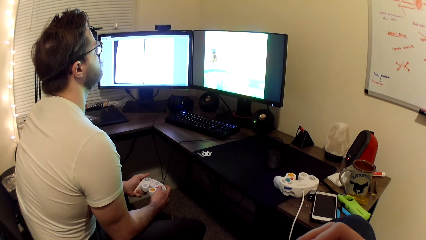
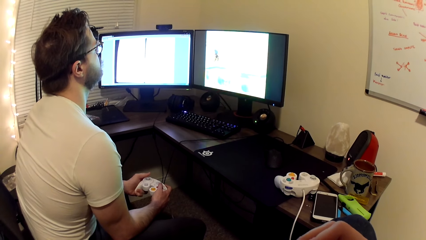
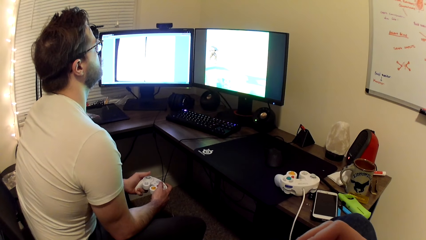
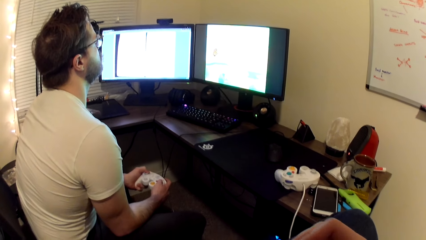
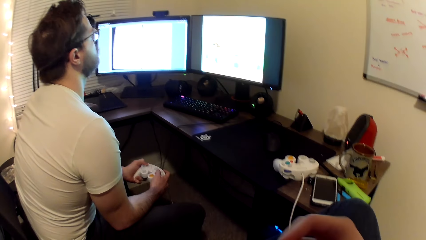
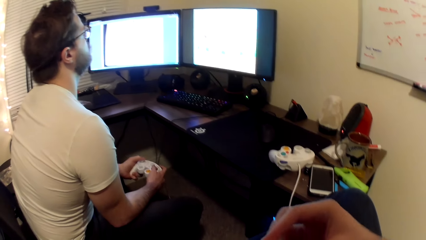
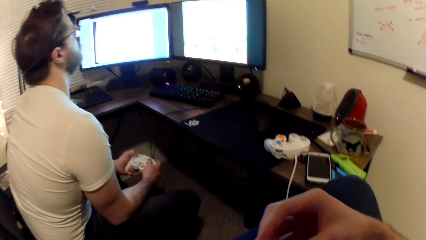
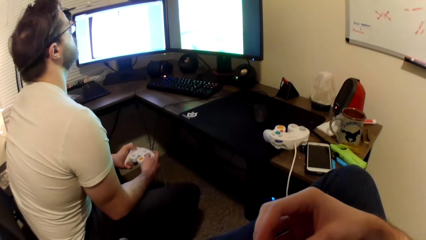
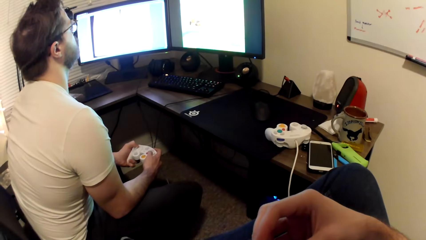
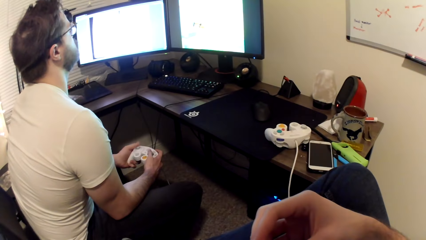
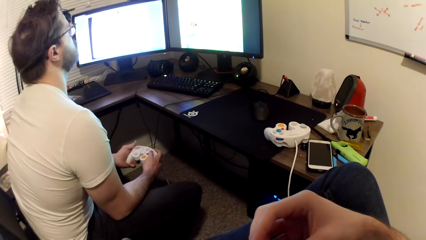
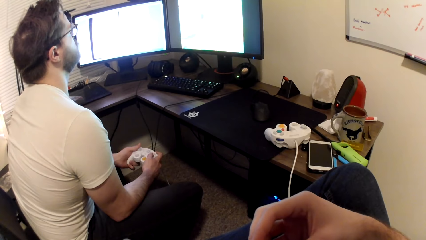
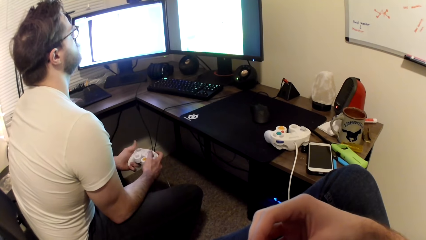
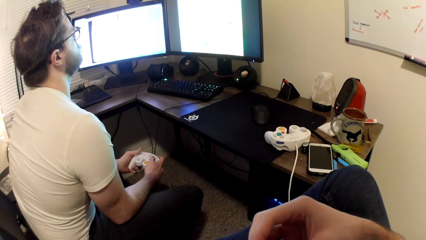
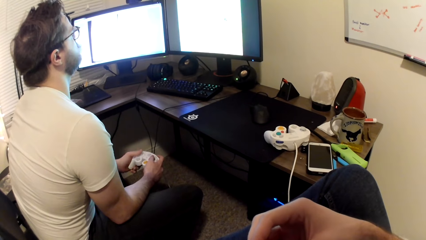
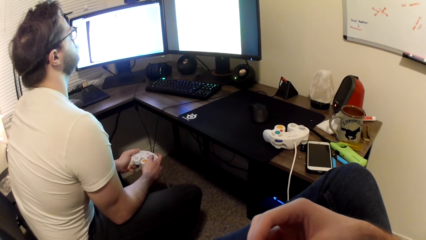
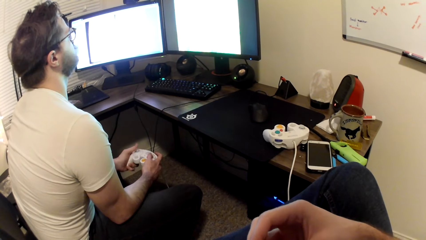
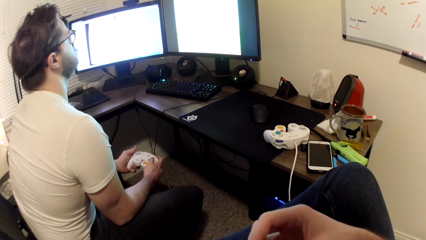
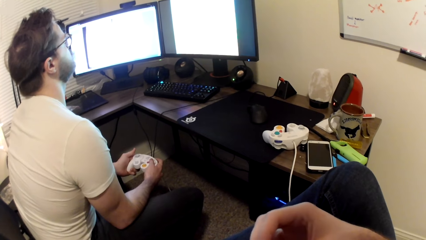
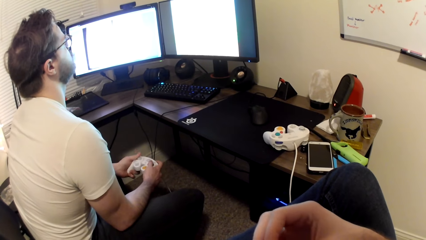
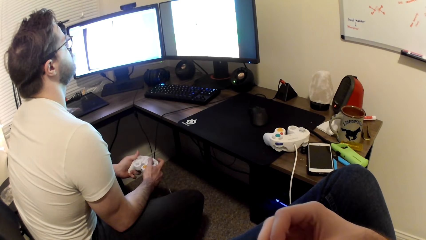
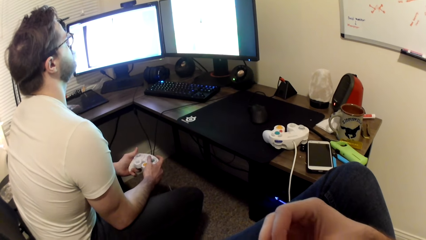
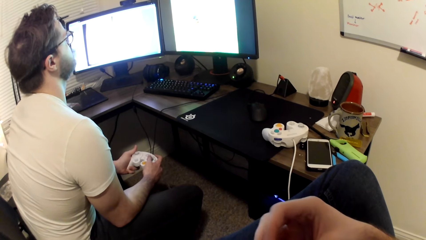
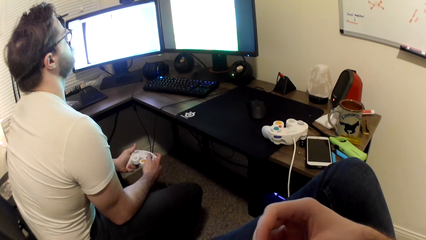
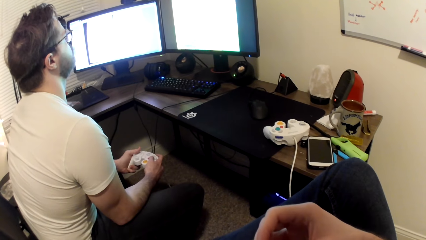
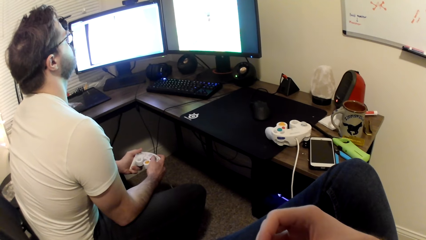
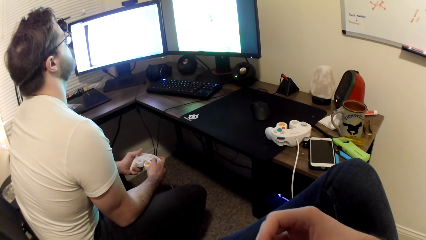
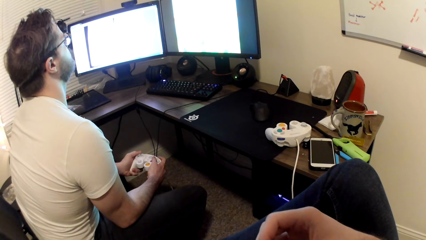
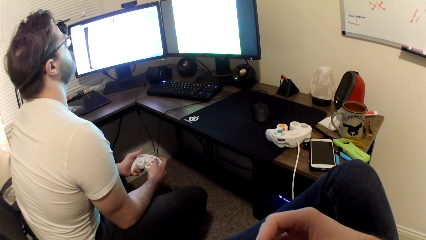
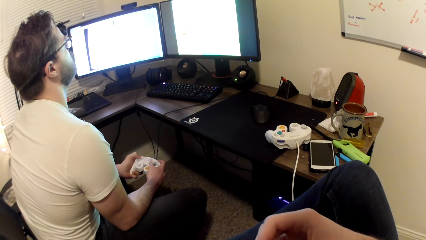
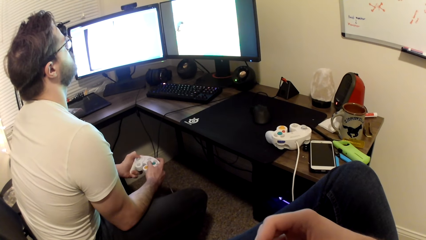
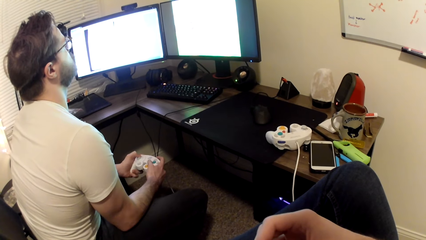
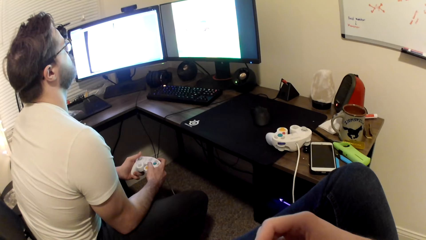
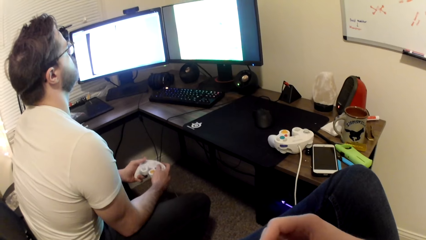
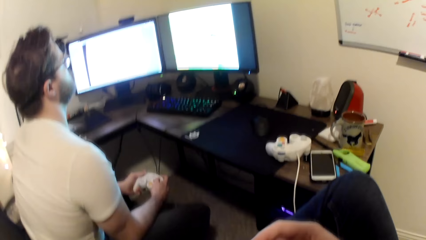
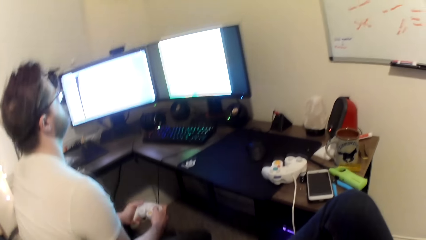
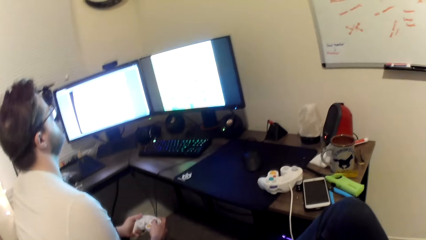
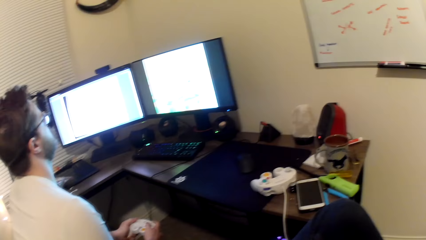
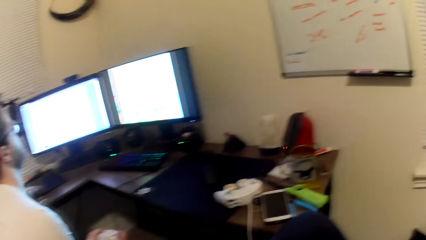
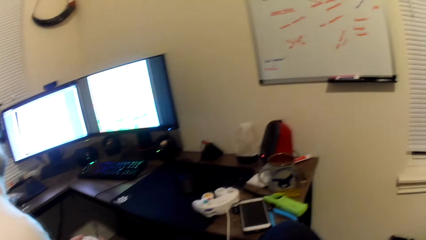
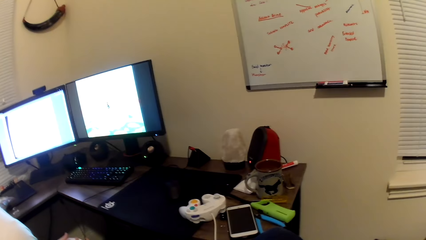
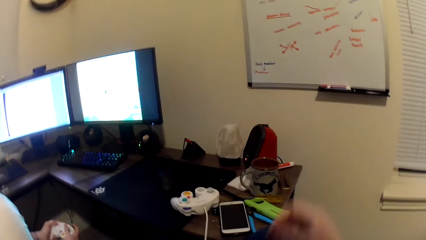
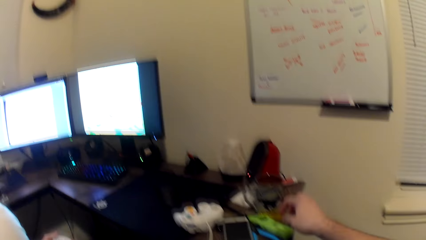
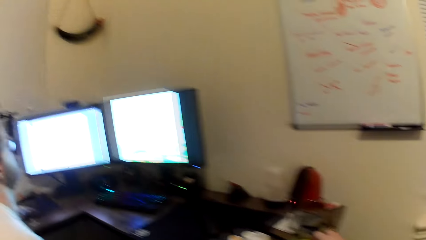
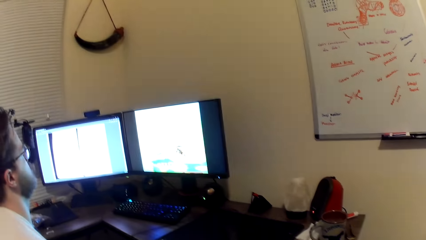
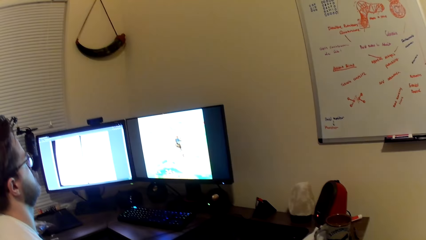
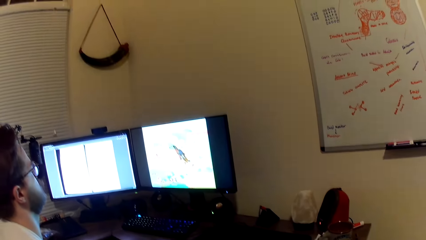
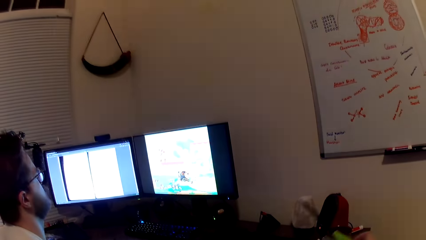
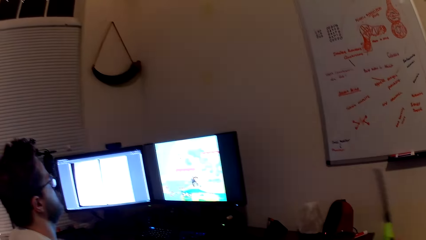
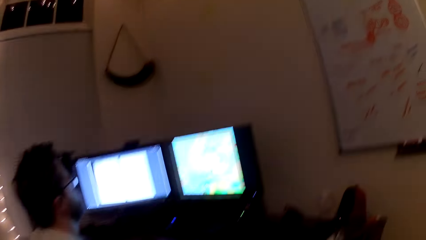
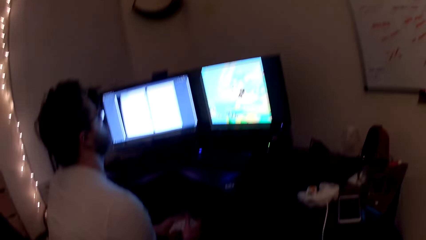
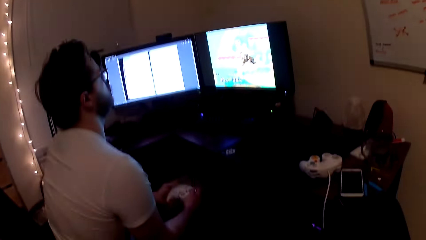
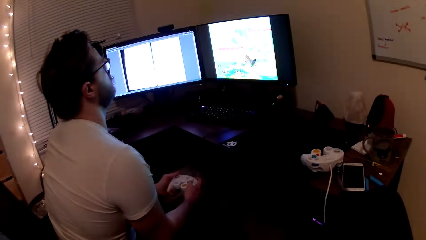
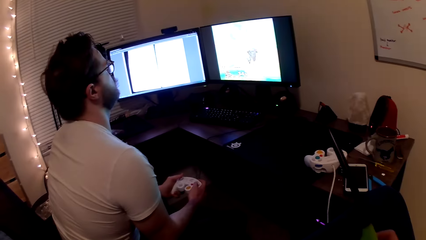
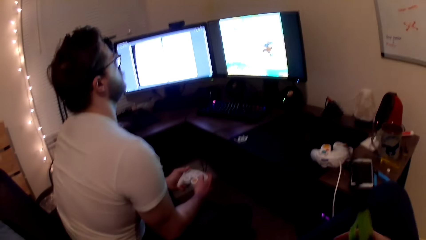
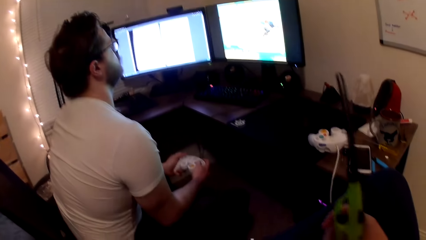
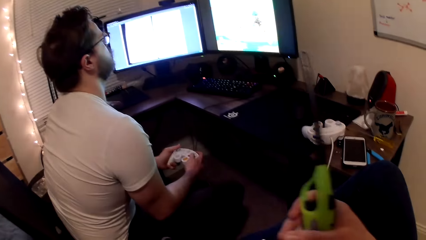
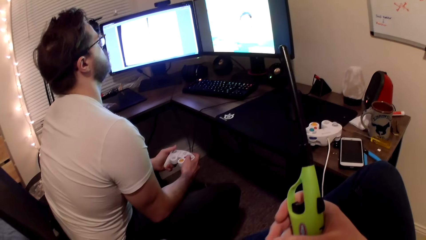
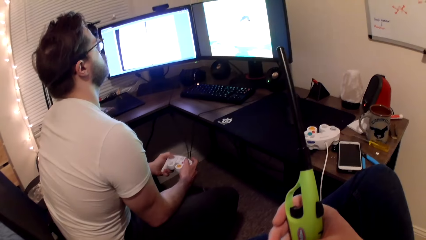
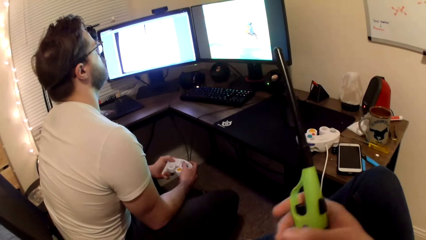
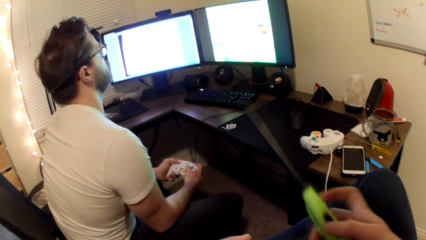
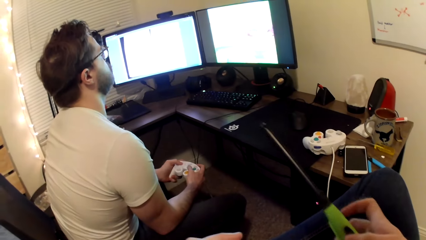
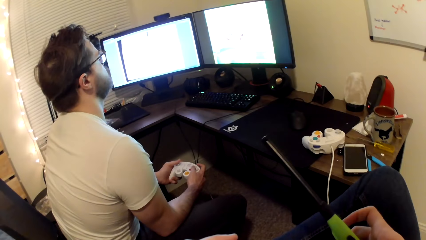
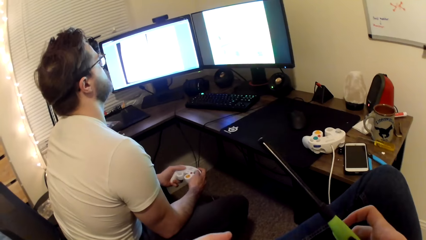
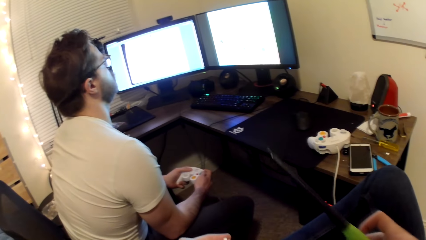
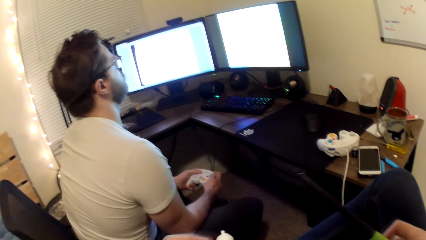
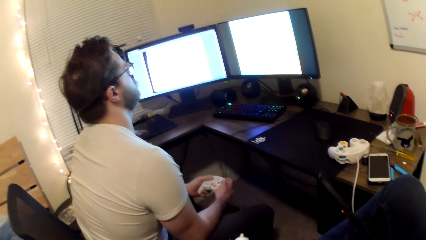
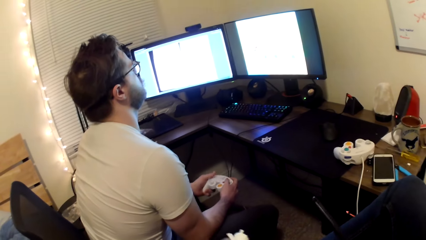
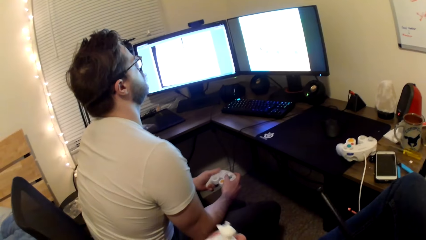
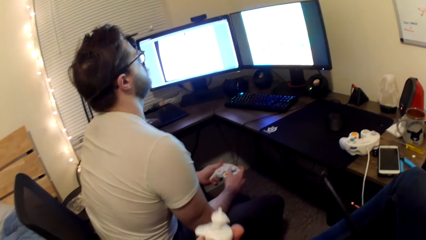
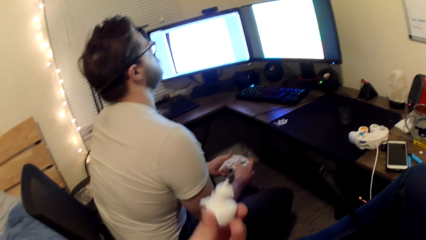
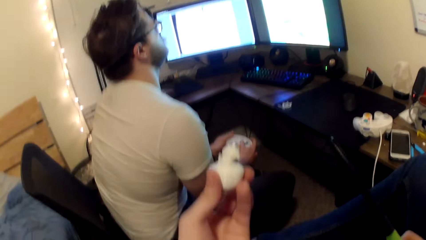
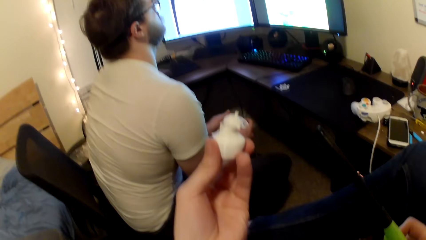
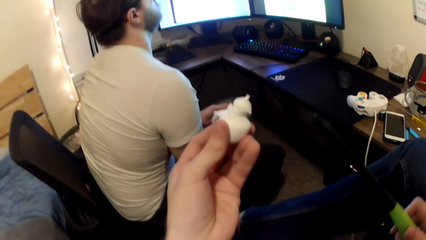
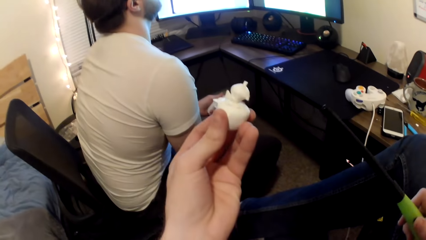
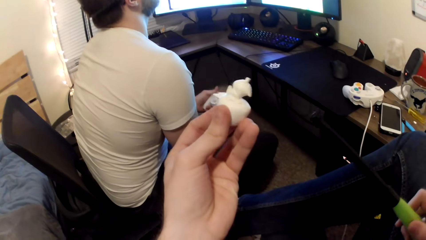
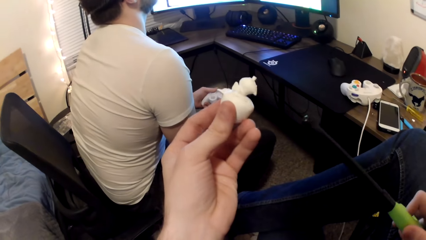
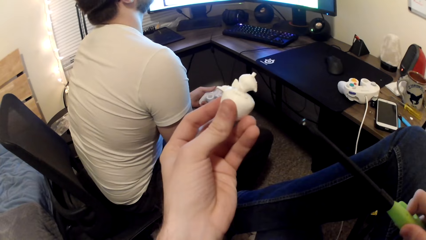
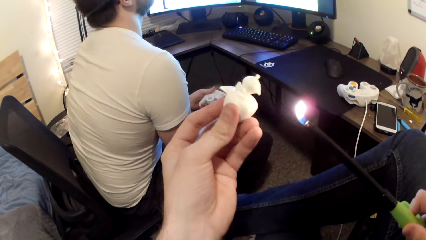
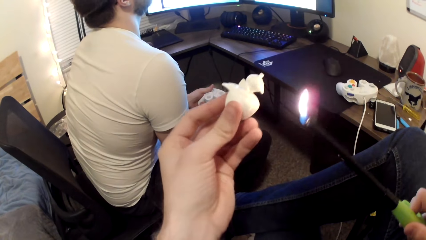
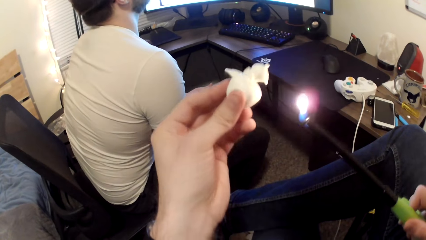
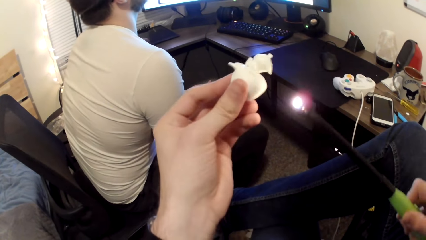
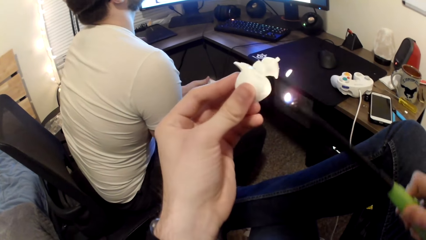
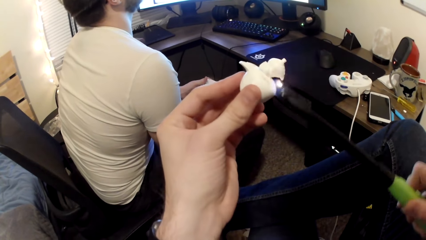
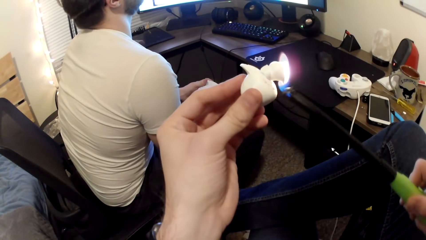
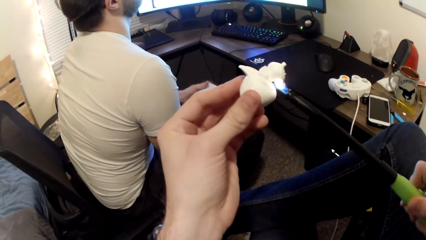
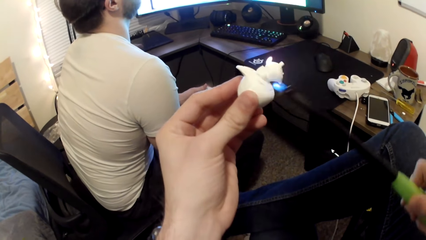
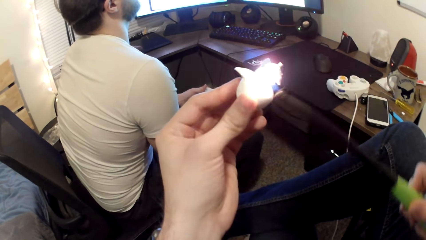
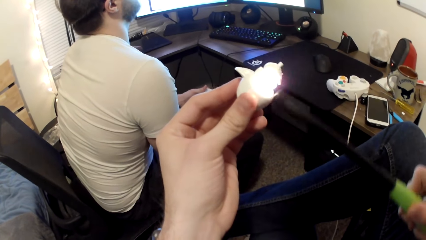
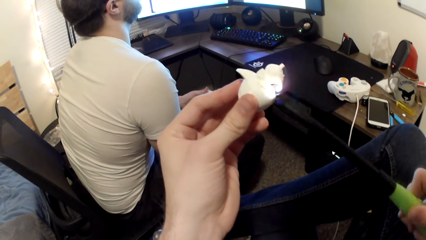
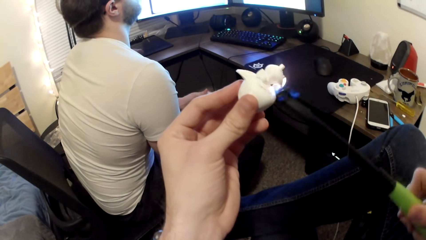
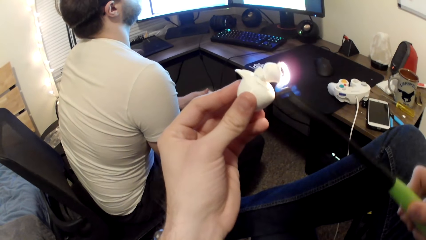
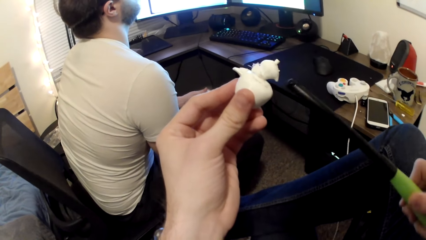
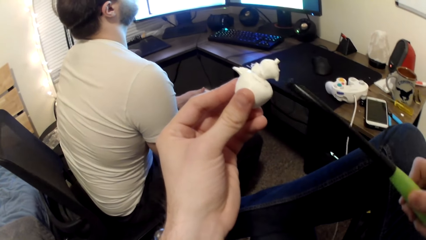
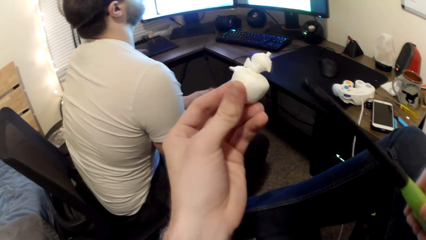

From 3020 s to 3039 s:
The camera wearer picks the lighter from the table with his right hand. He lights the lighter. He torches the Styrofoam or art toy with the lighter.
